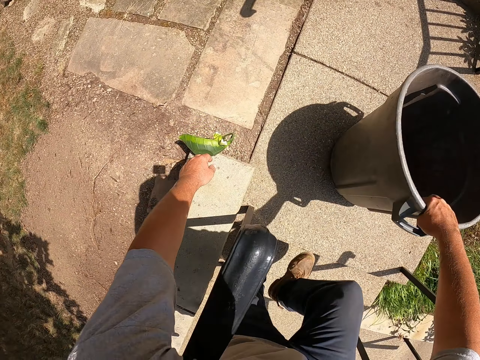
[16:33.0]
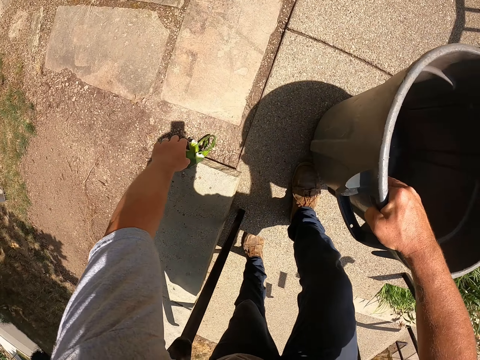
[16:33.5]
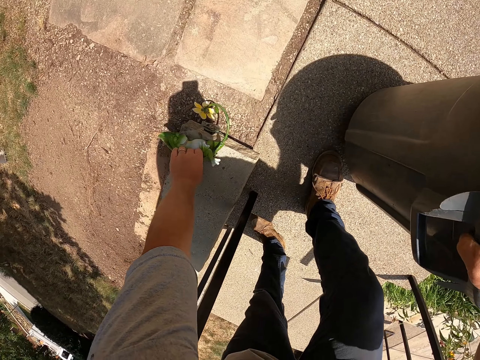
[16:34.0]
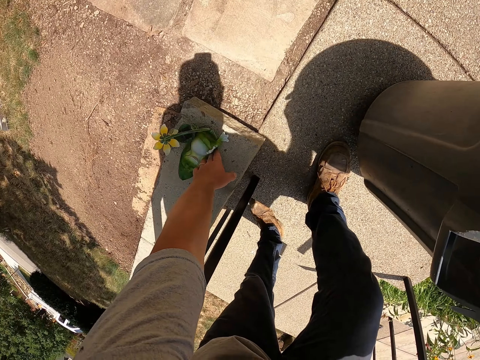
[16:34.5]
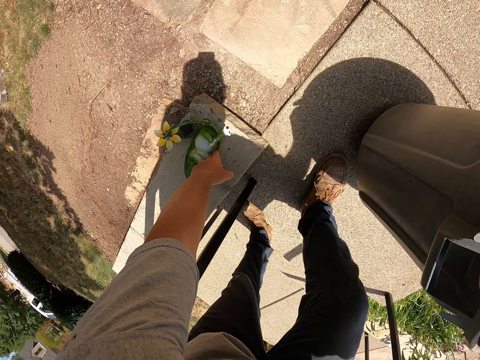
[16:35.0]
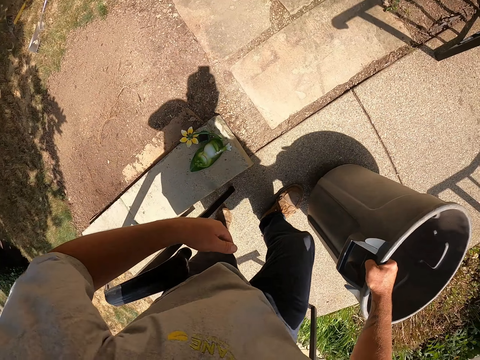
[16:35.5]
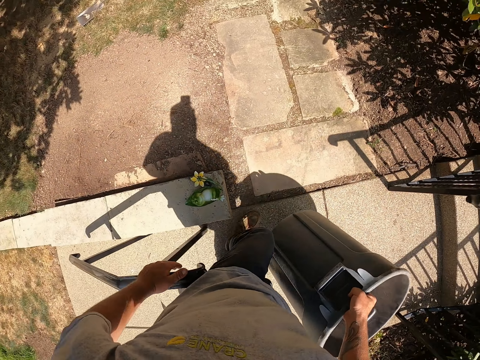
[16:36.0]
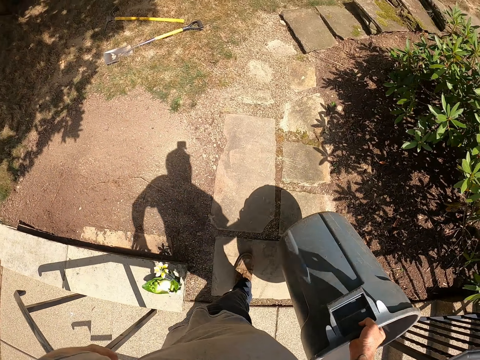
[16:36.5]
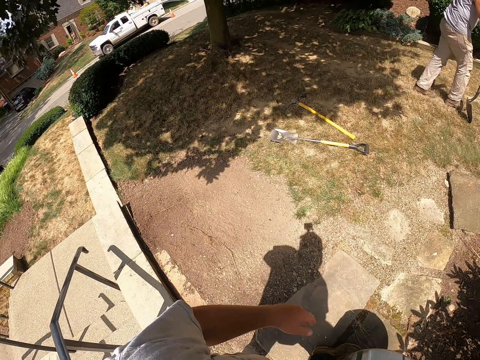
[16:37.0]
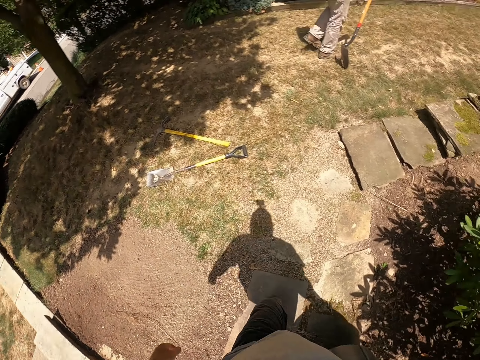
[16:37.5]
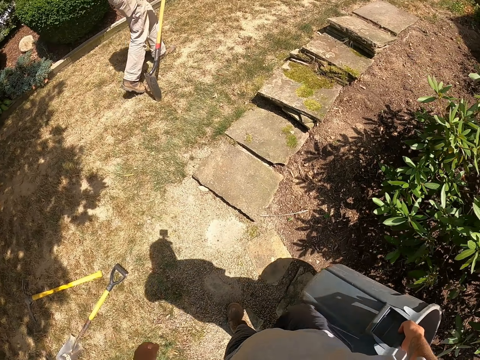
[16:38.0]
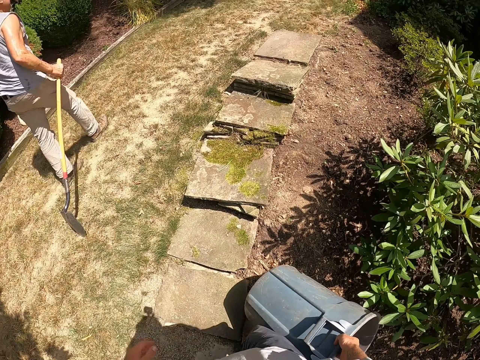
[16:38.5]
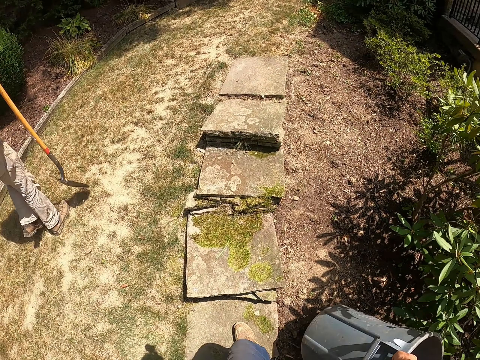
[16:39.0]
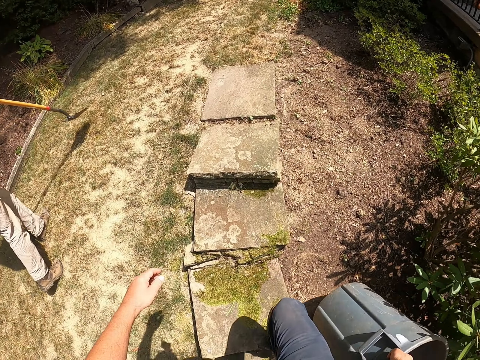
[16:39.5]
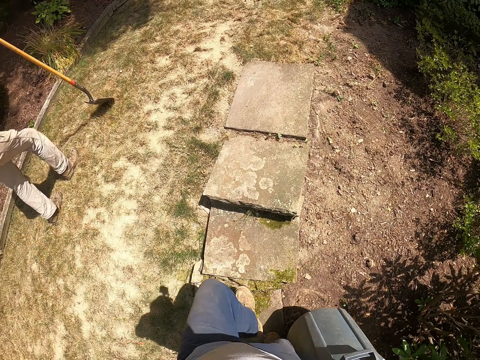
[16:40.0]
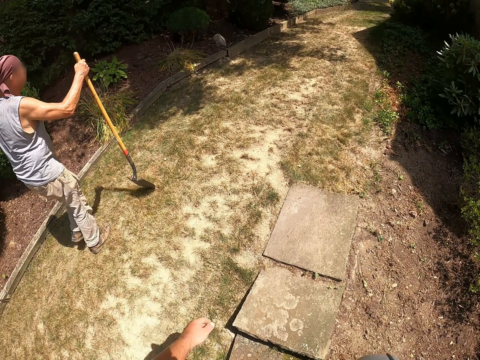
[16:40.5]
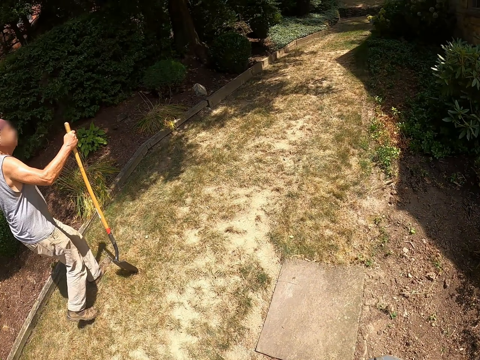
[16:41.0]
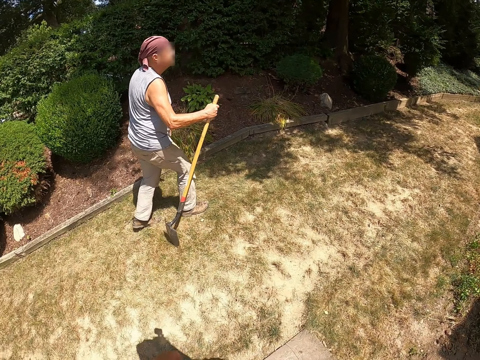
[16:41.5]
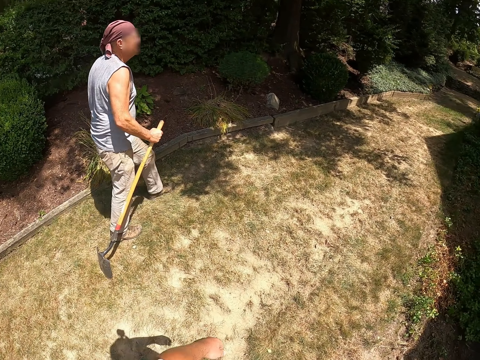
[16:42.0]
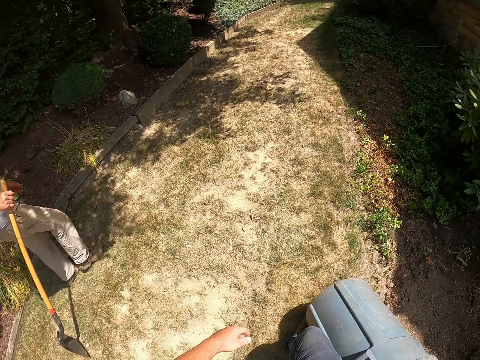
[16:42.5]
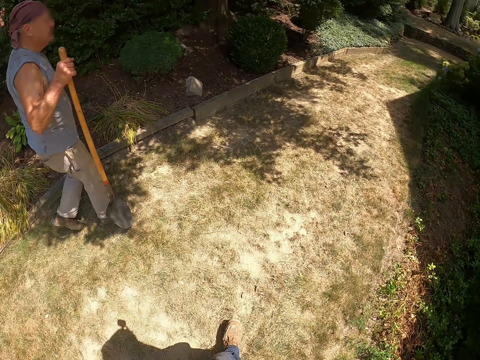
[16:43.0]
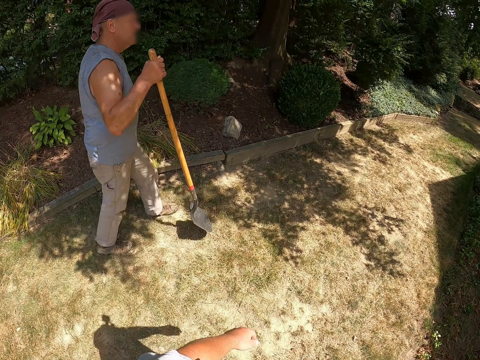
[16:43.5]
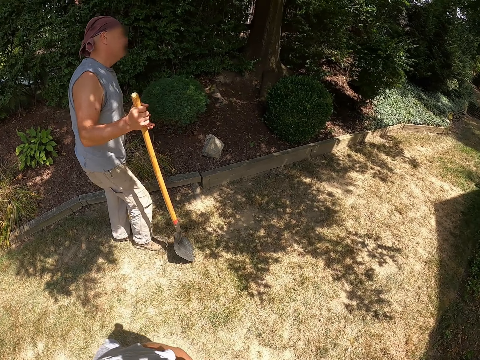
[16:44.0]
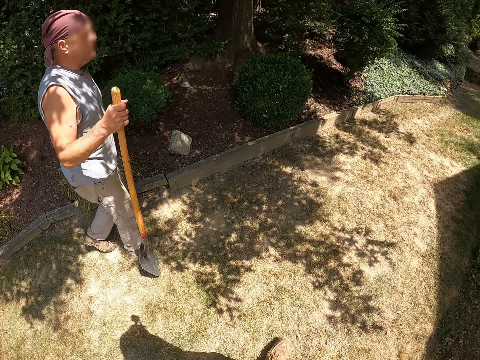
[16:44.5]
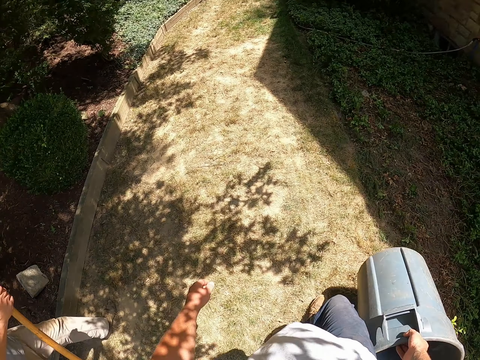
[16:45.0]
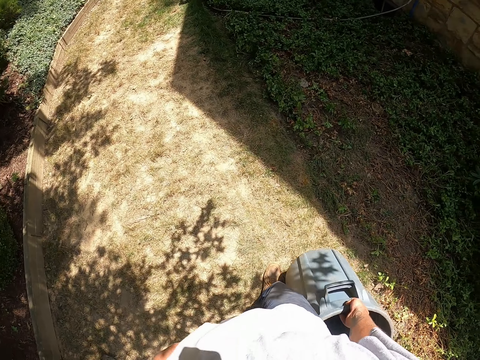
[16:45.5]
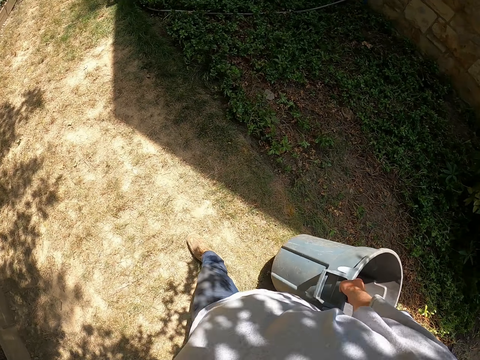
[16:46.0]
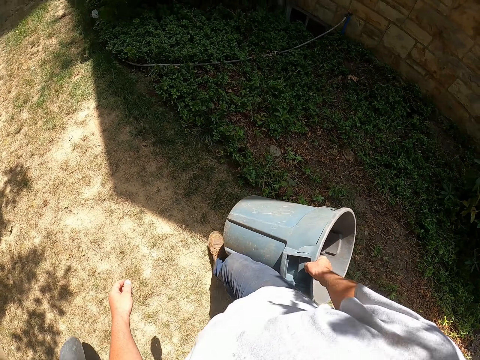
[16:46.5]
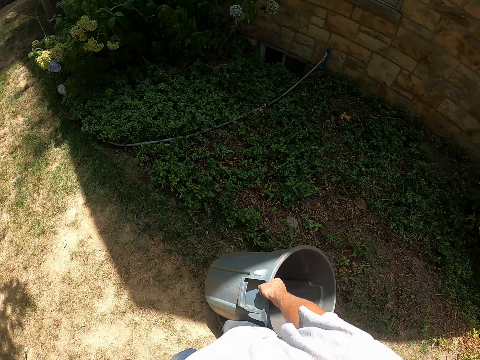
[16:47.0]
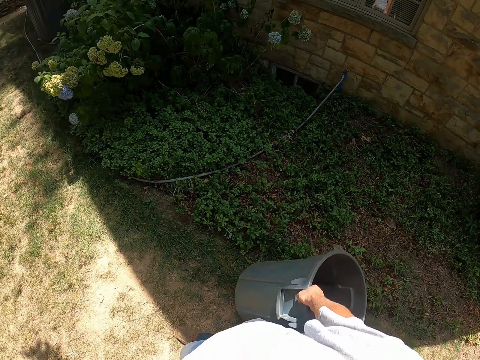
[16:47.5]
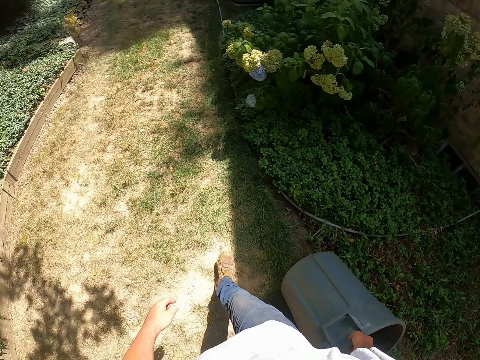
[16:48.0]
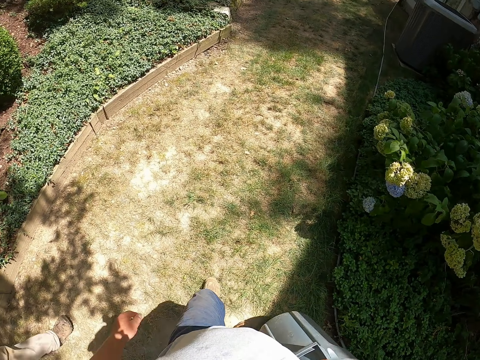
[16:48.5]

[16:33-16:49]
The camera wearer holds a fallen plant pot. They carry a dustbin. They walk outside. A man walks outside. The man carries the spade. The man walks on the field with the right hand. The camera wearer dialogues with the man. They carry the dustbin.

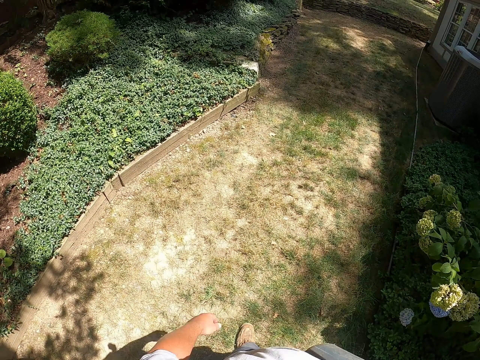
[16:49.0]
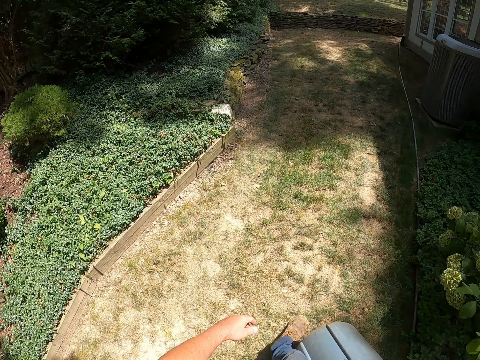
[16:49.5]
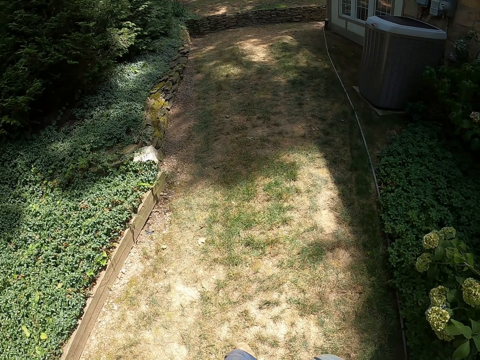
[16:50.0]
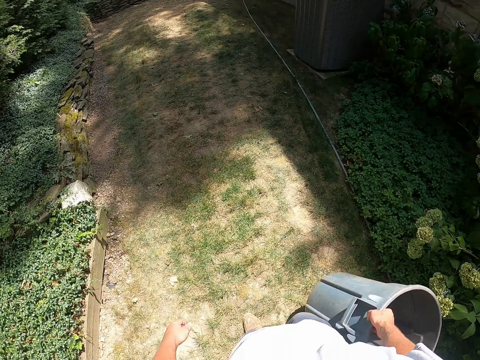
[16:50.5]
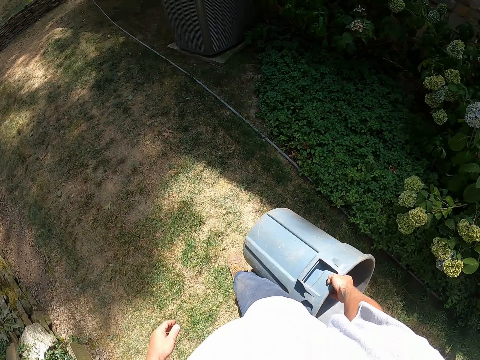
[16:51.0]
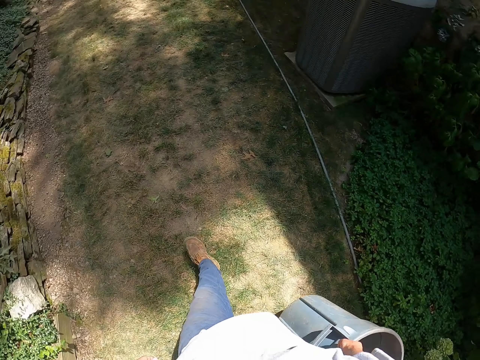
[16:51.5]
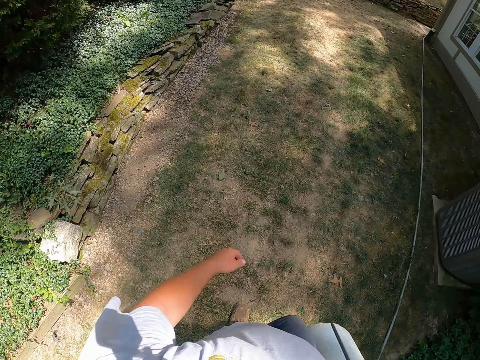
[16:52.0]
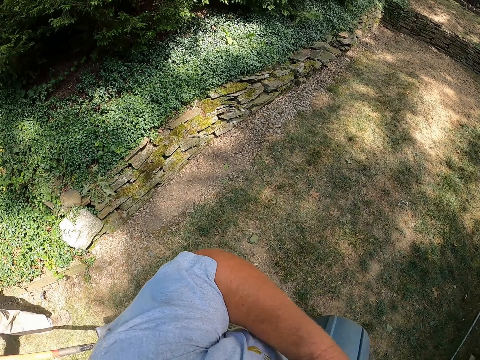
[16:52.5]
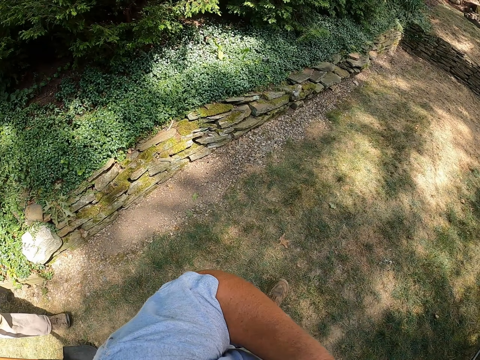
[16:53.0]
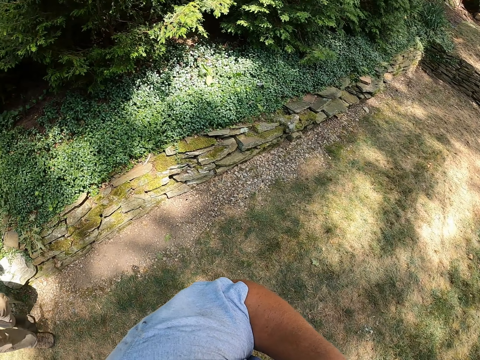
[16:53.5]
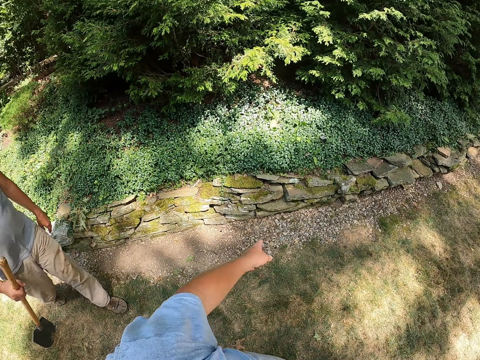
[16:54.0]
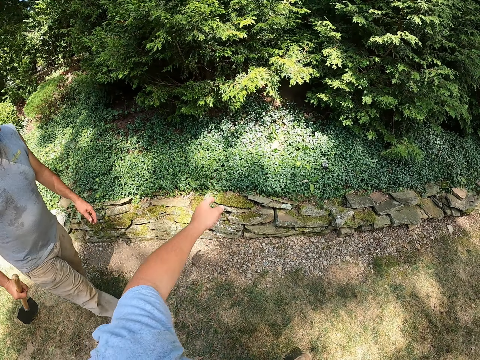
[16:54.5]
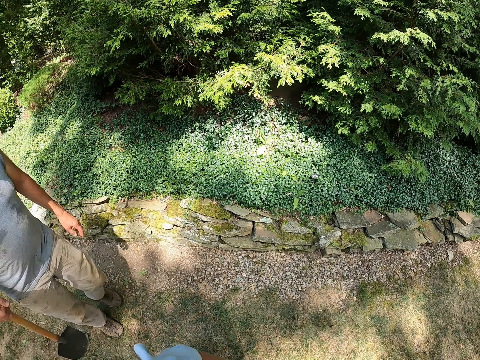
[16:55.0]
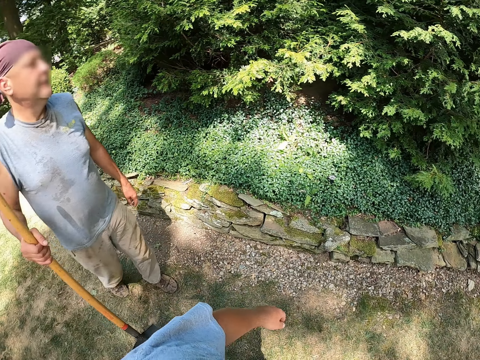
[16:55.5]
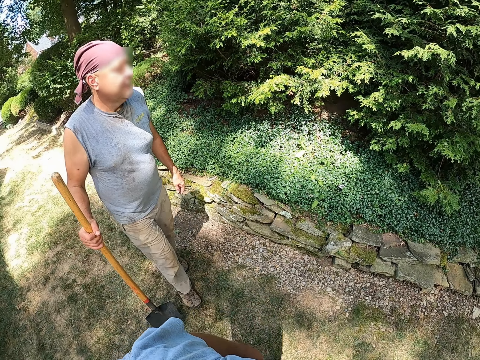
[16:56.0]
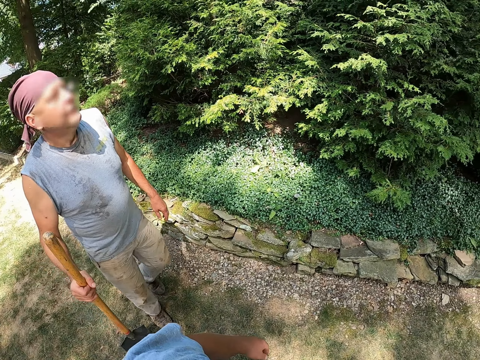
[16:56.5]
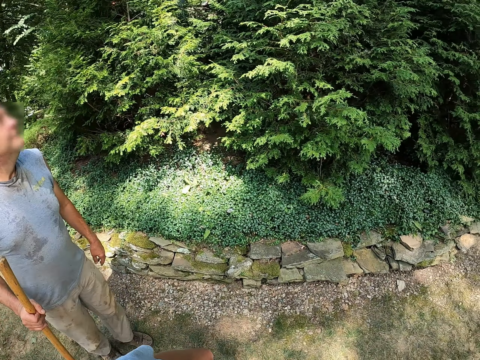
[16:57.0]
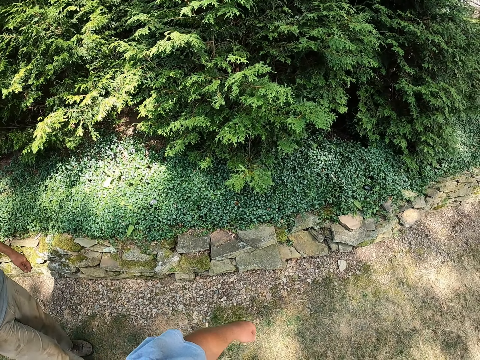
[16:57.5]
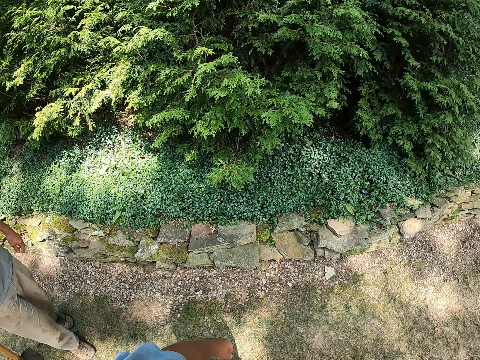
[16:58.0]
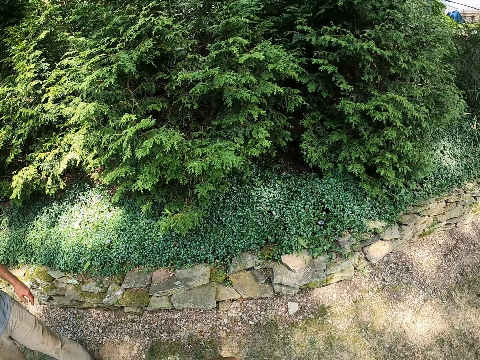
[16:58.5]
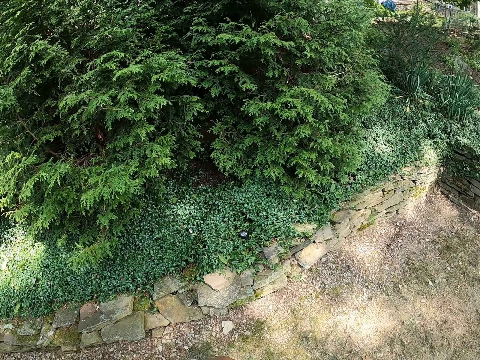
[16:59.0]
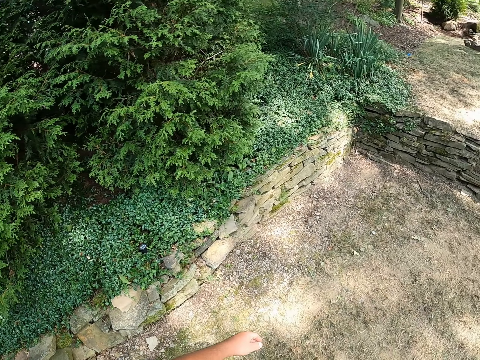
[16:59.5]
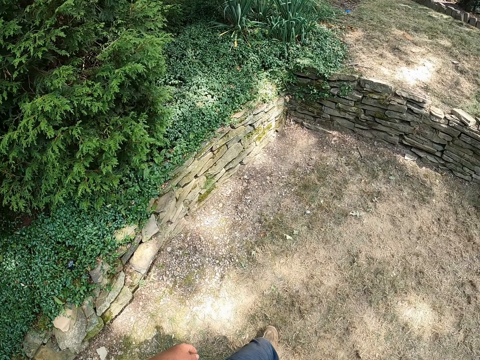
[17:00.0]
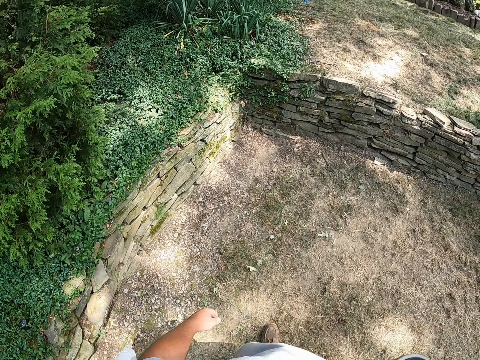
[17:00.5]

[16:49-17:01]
The camera wearer walks outside. They dialogue with a man.
